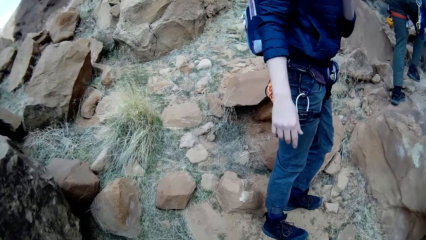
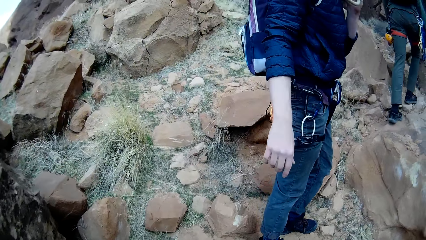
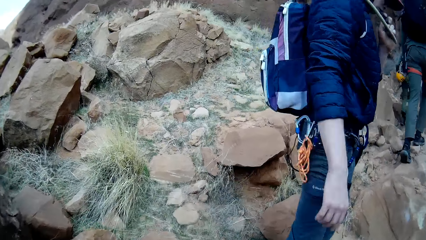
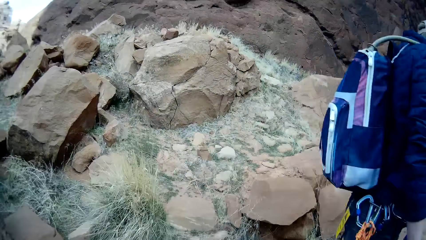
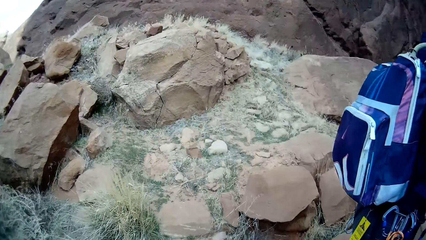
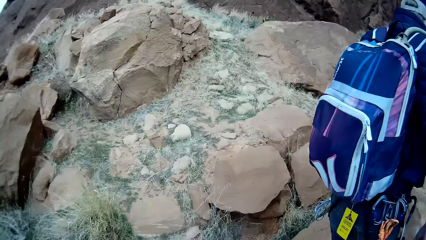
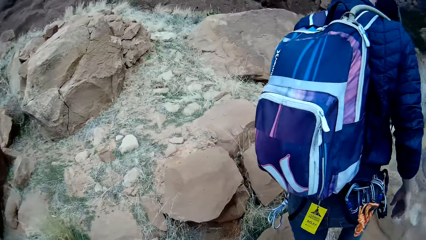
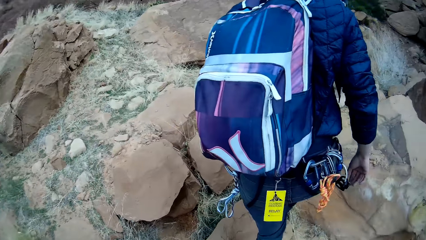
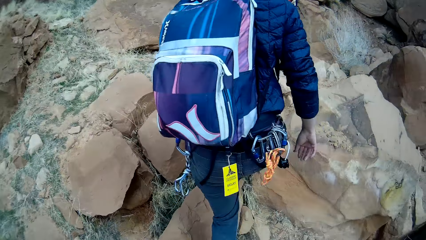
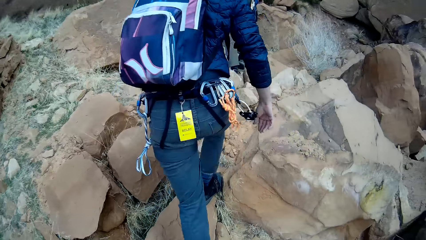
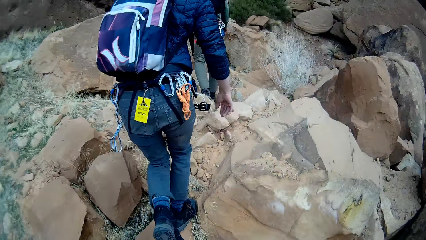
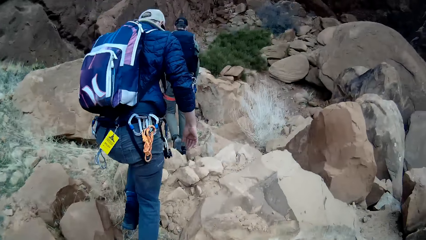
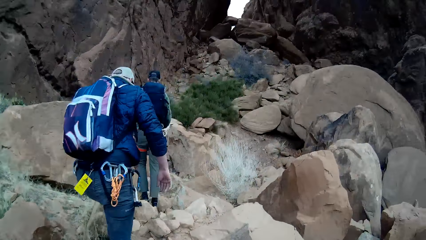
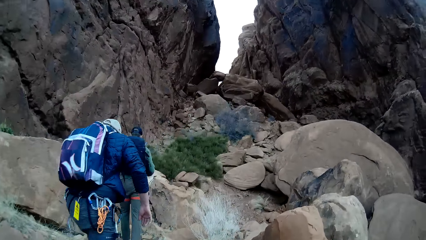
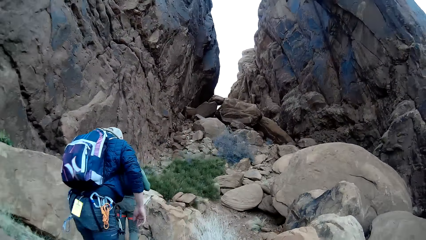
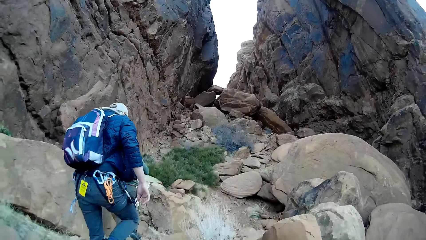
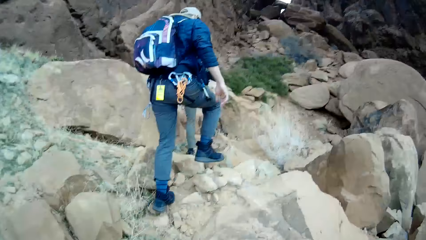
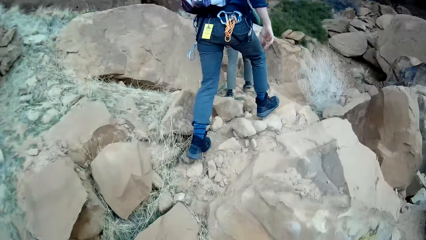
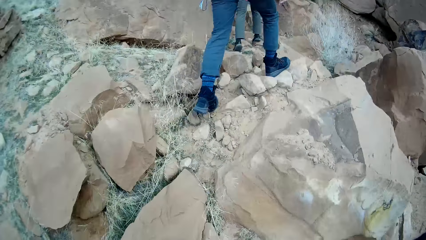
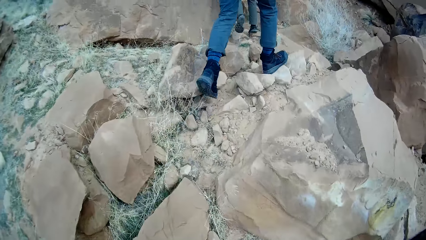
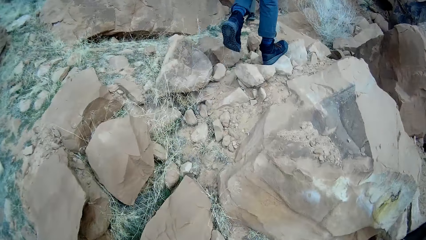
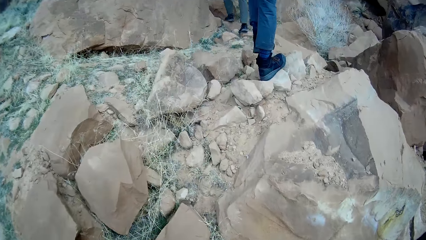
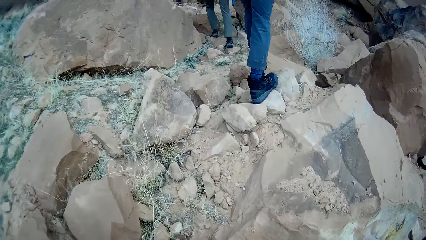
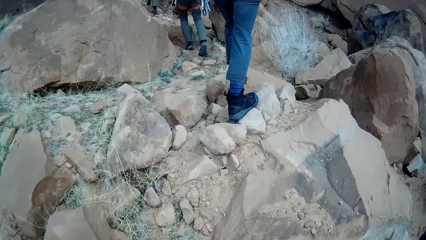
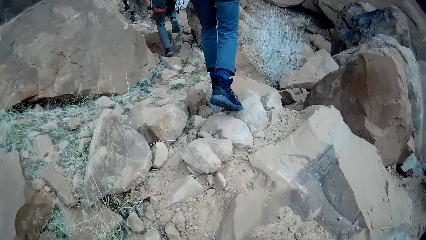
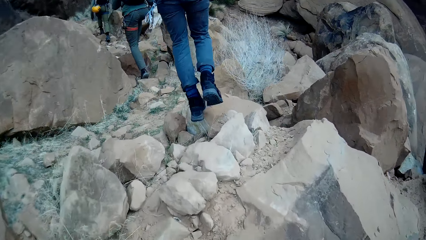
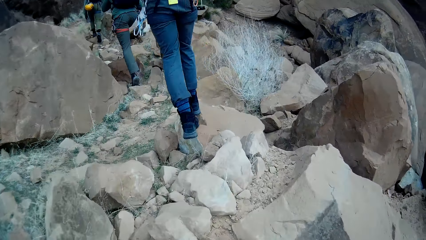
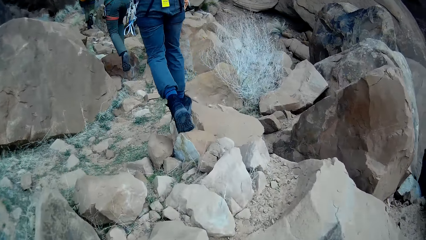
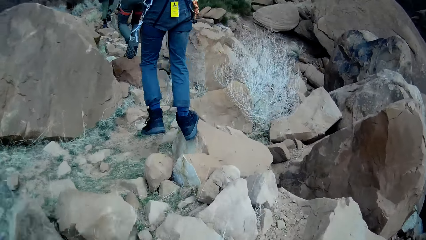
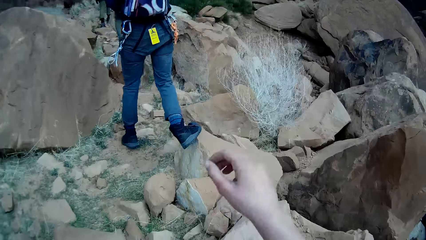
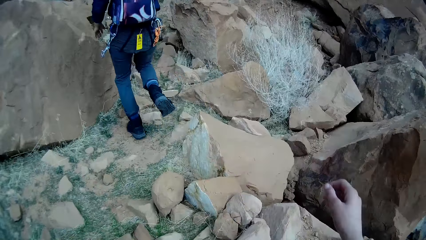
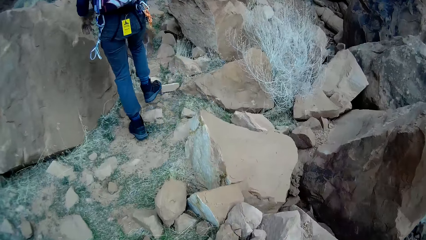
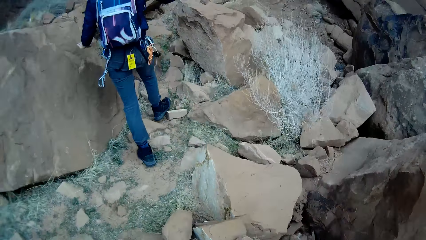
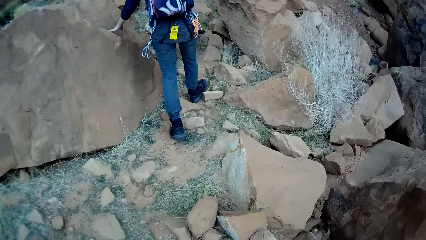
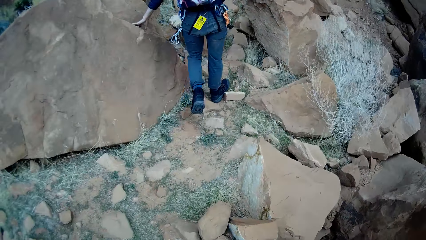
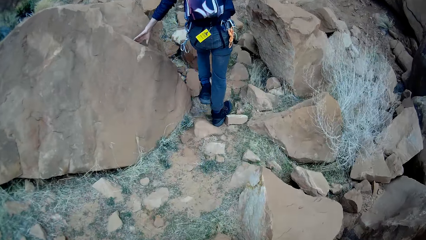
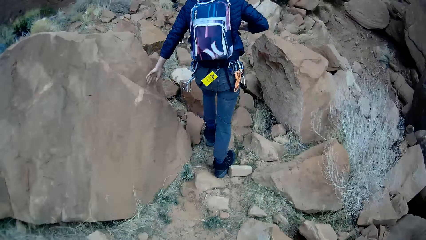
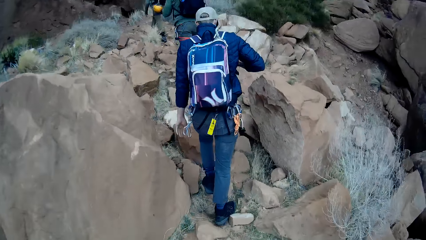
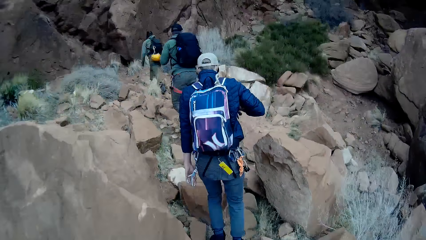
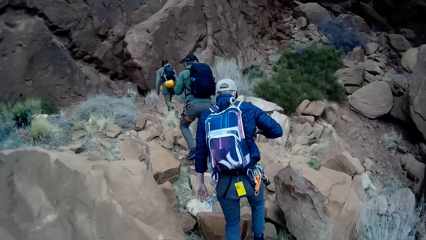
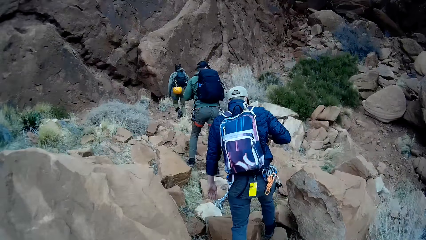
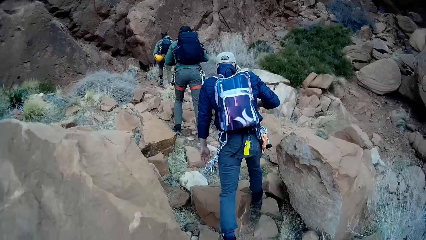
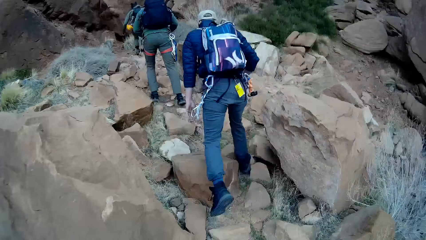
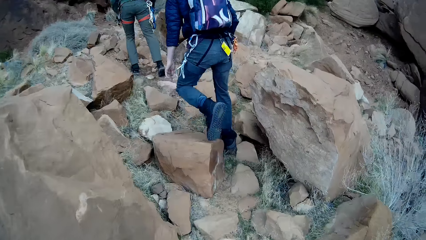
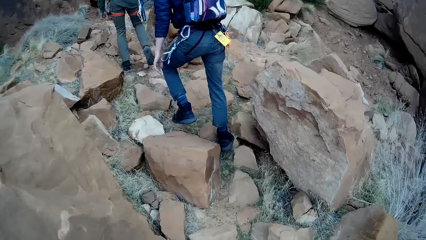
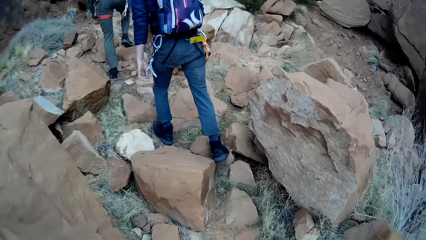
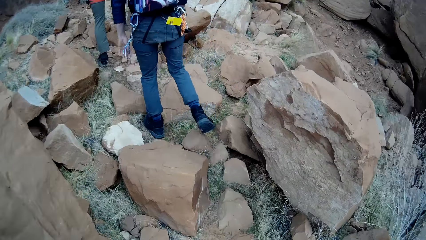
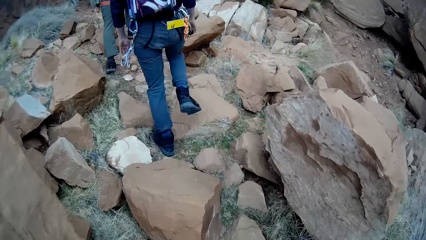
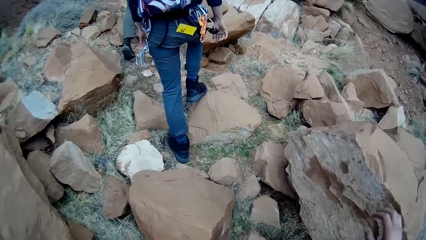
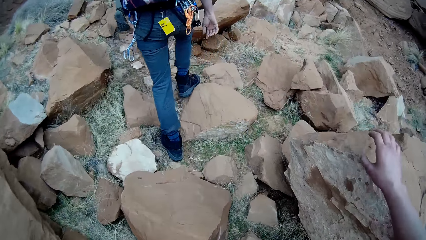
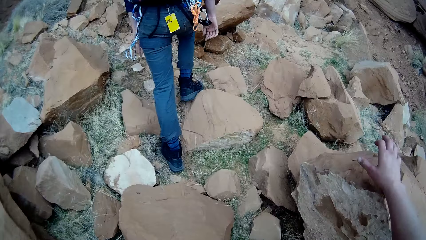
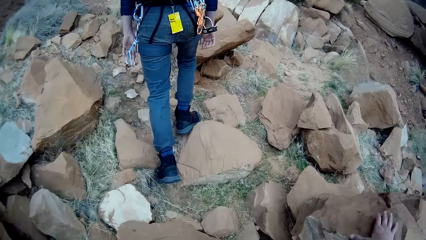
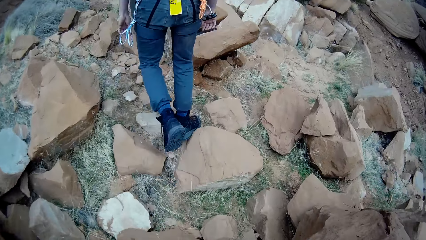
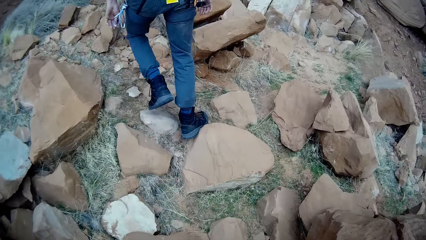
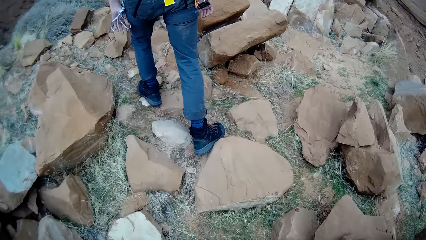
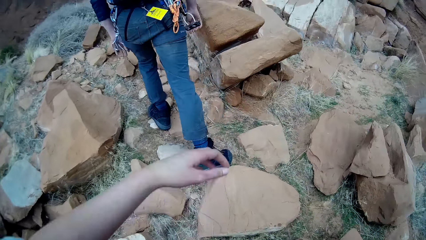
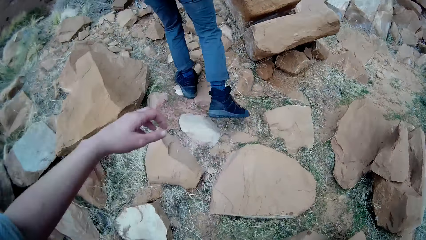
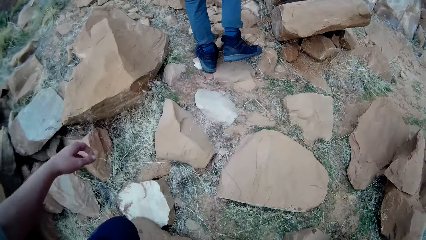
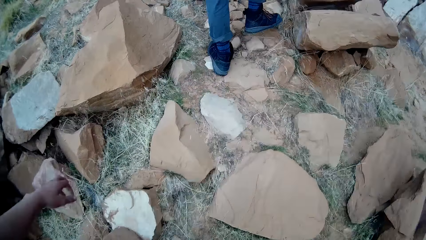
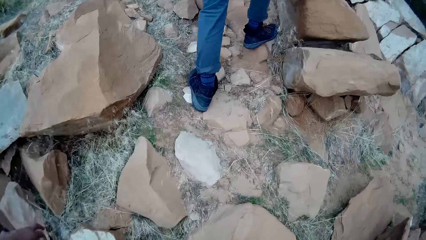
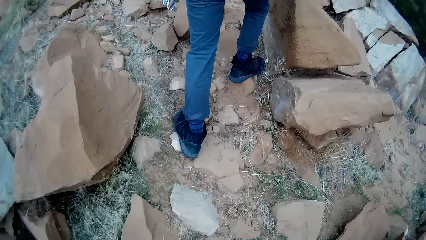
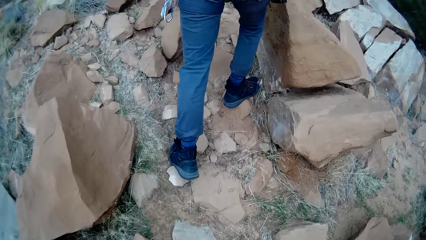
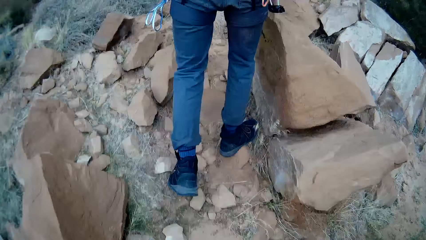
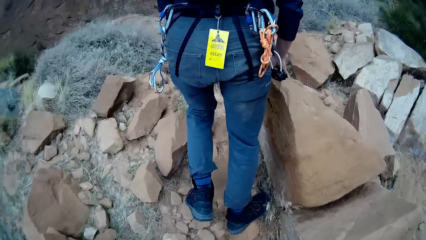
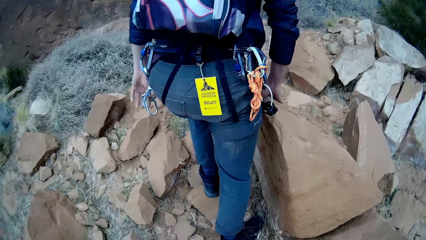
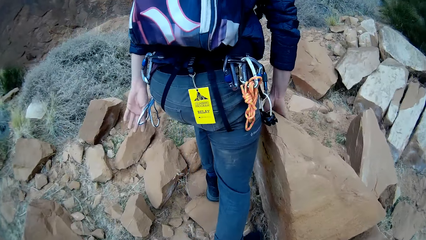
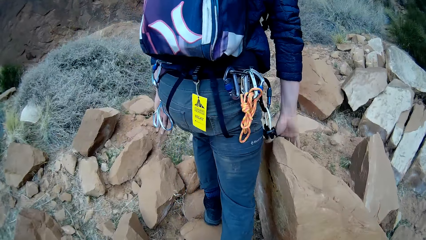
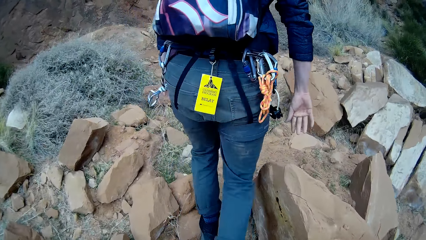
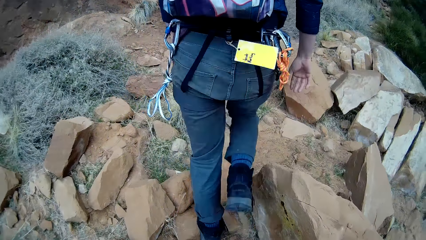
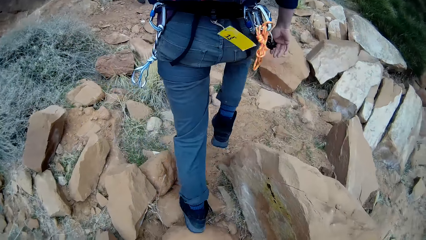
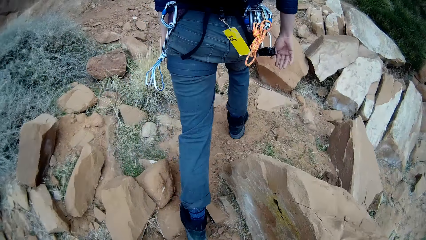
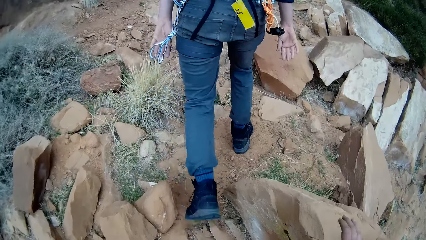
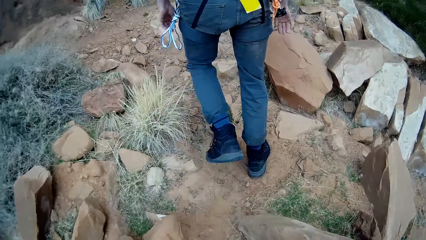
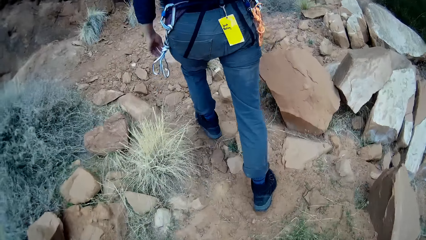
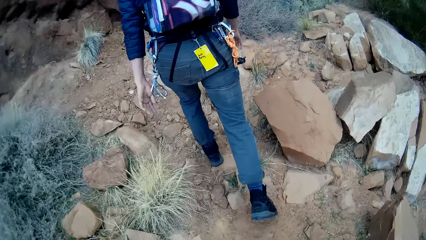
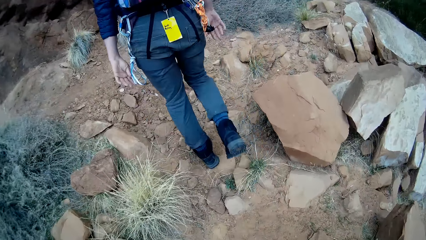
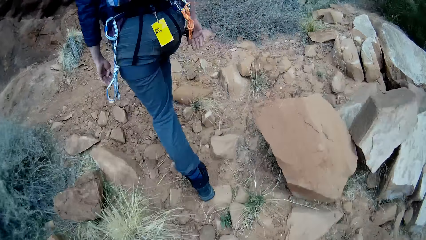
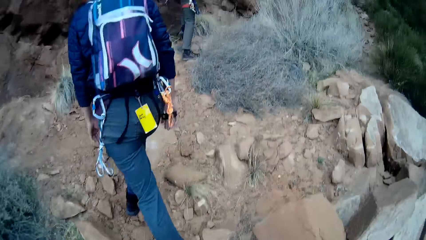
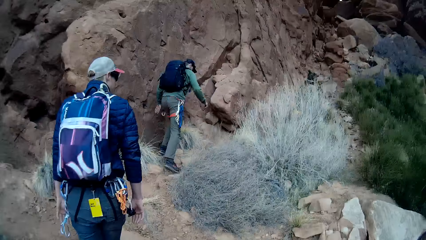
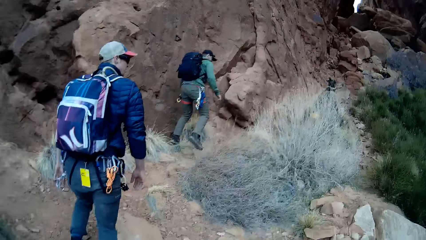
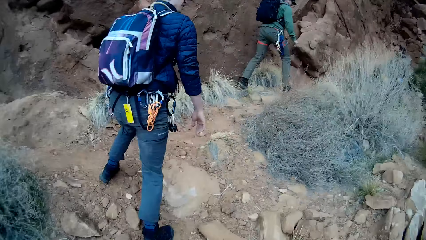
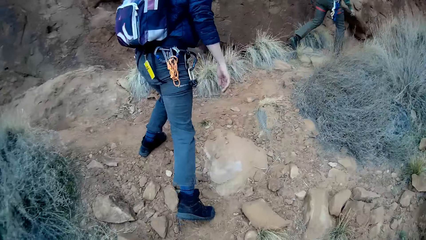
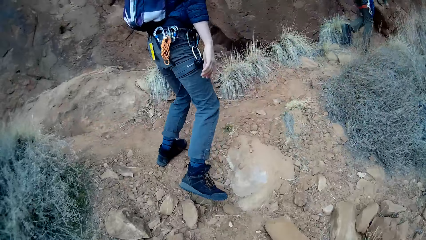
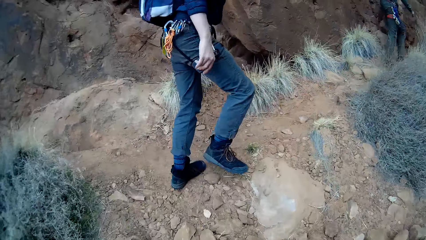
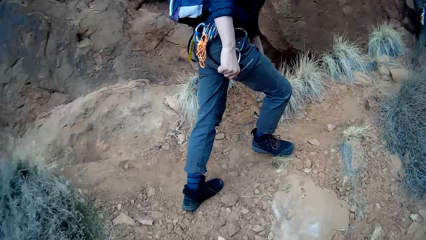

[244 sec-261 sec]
The man breathes with the breathing air hose in his right hand. A person walks on the mountain. The camera wearer touches another rock with the right hand.
